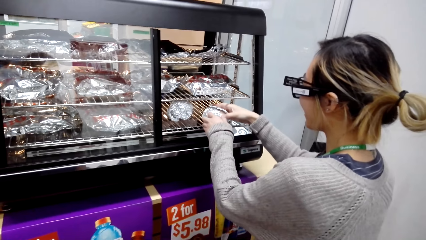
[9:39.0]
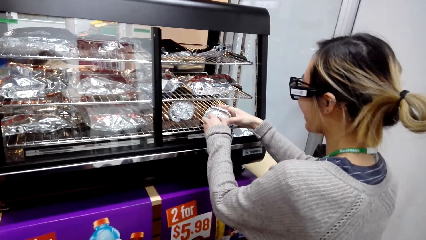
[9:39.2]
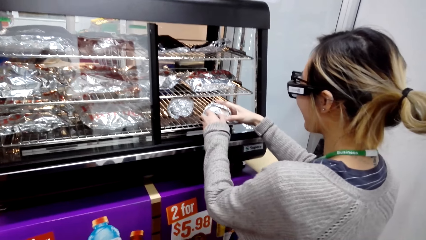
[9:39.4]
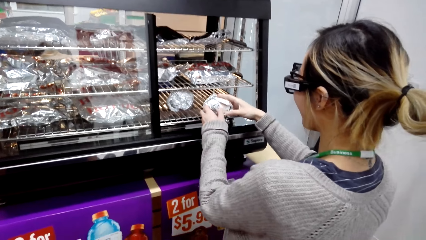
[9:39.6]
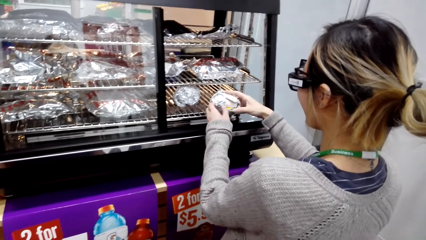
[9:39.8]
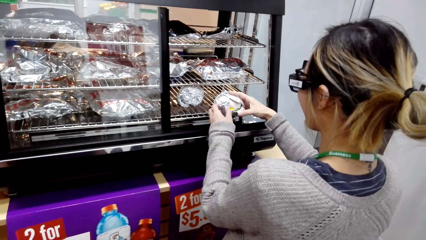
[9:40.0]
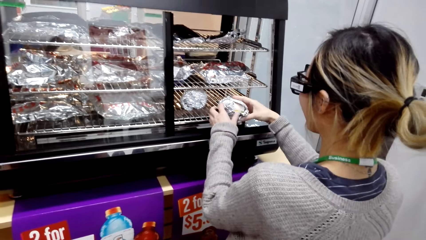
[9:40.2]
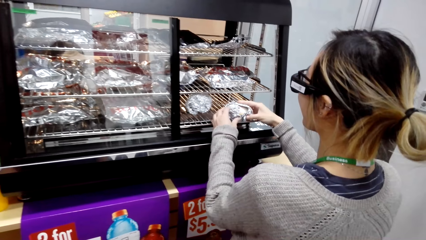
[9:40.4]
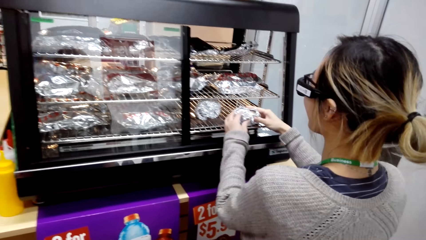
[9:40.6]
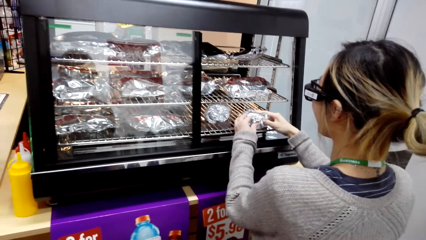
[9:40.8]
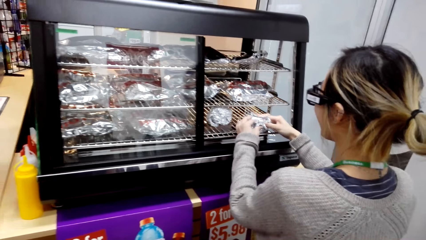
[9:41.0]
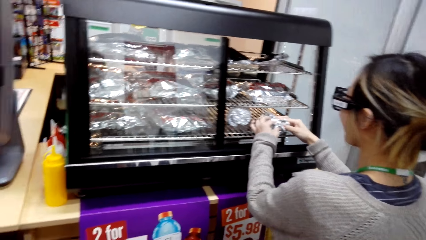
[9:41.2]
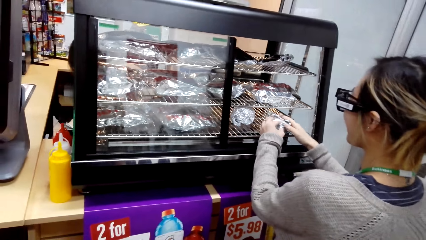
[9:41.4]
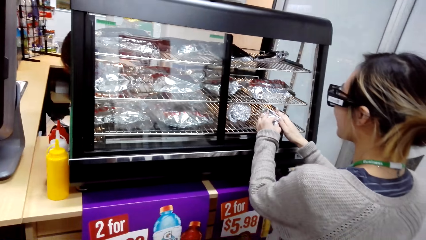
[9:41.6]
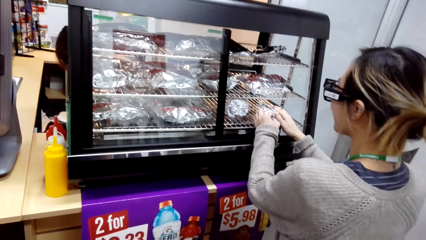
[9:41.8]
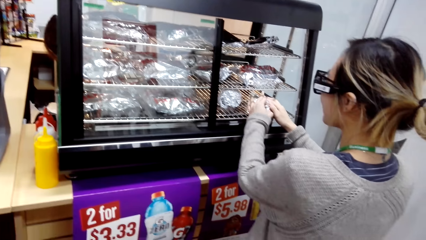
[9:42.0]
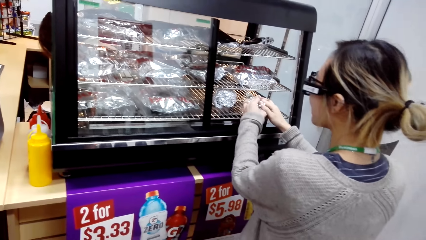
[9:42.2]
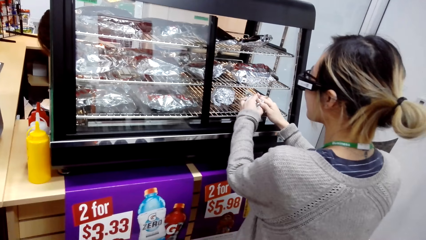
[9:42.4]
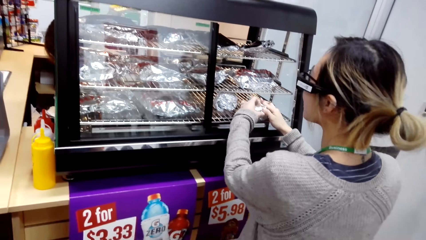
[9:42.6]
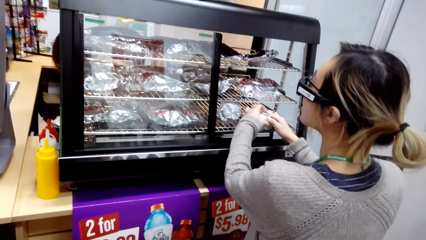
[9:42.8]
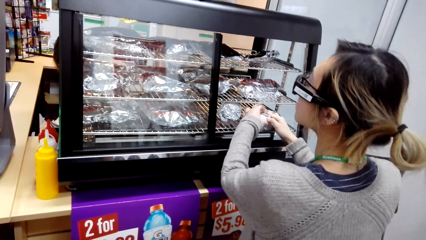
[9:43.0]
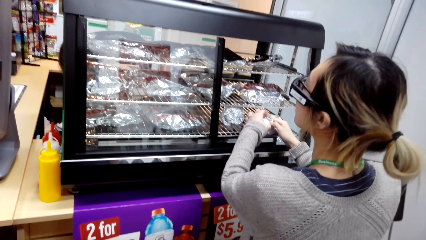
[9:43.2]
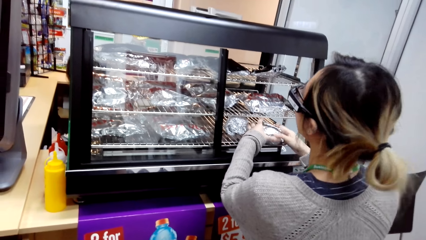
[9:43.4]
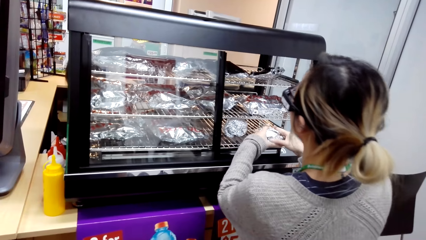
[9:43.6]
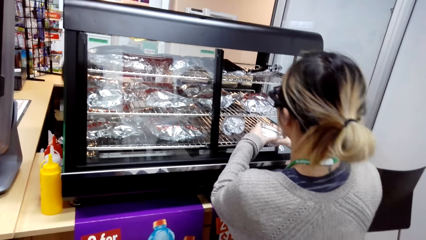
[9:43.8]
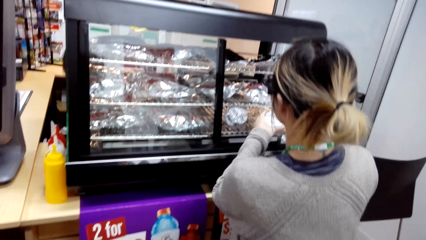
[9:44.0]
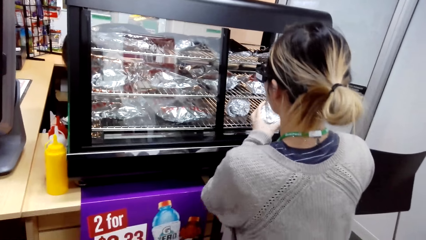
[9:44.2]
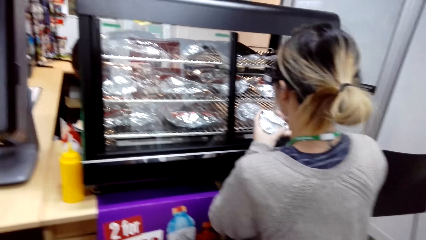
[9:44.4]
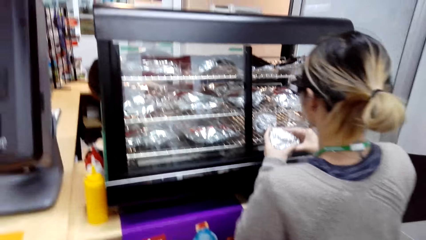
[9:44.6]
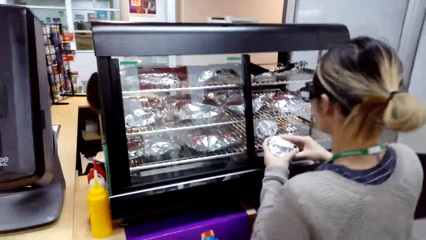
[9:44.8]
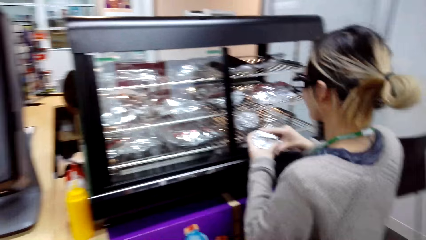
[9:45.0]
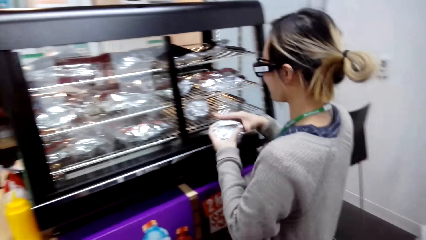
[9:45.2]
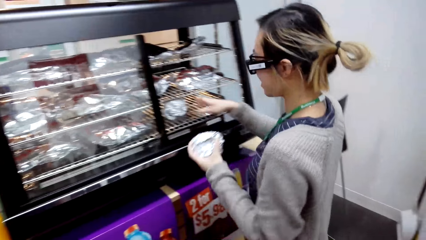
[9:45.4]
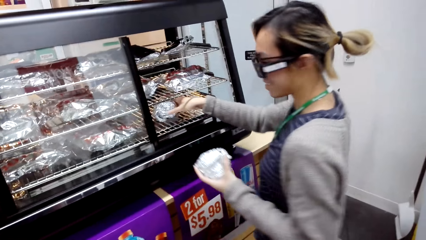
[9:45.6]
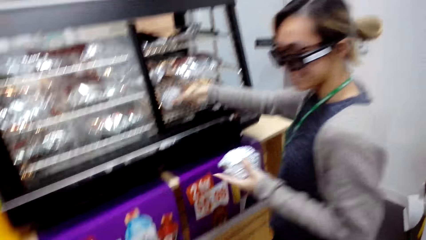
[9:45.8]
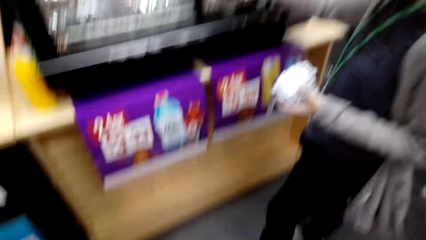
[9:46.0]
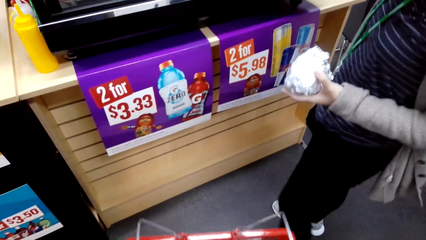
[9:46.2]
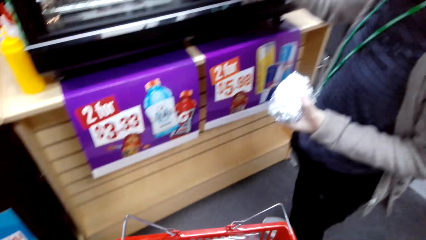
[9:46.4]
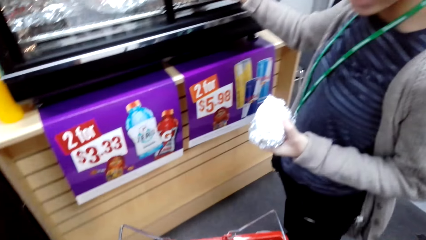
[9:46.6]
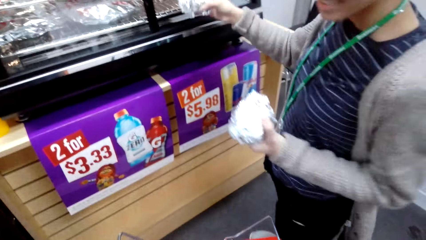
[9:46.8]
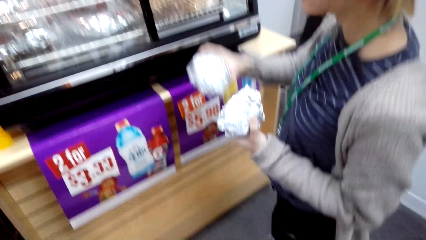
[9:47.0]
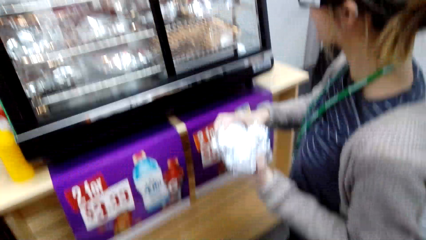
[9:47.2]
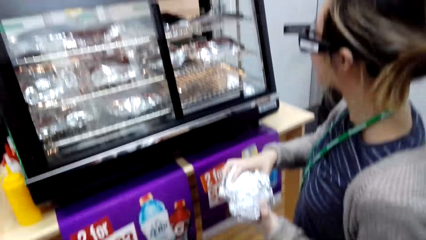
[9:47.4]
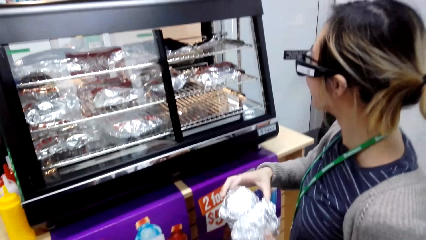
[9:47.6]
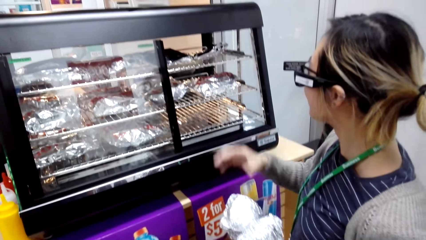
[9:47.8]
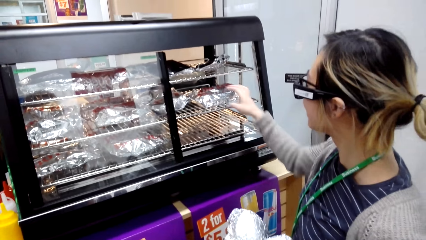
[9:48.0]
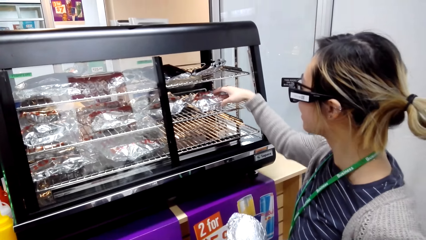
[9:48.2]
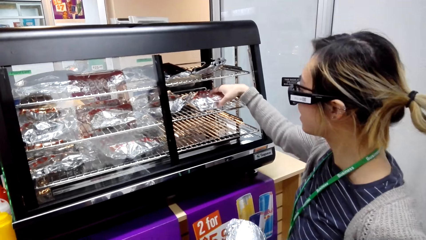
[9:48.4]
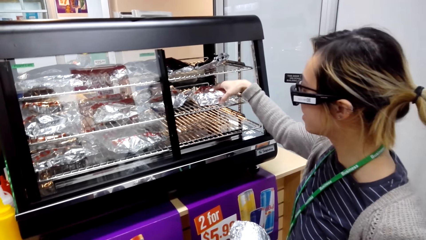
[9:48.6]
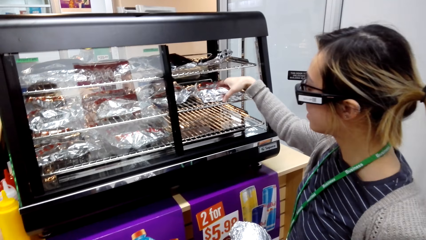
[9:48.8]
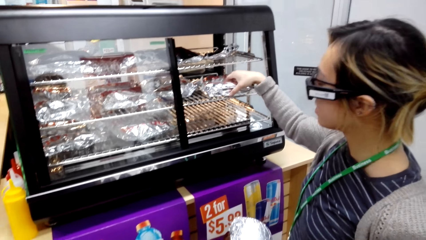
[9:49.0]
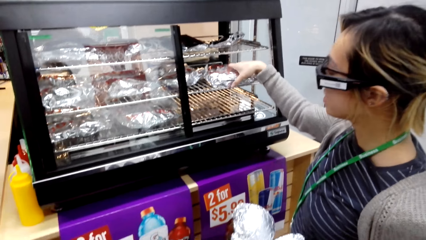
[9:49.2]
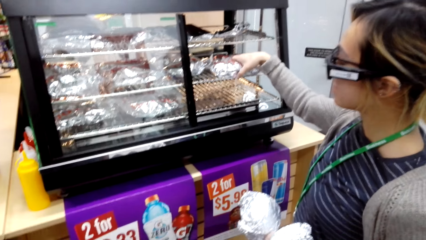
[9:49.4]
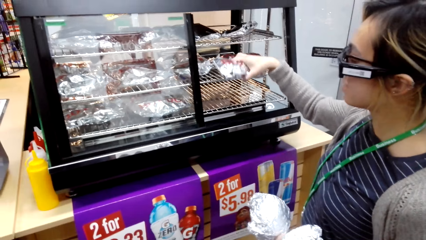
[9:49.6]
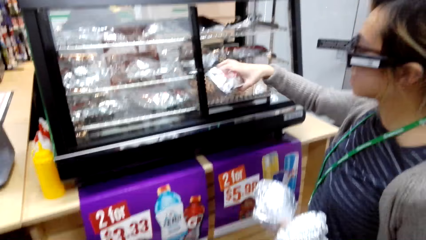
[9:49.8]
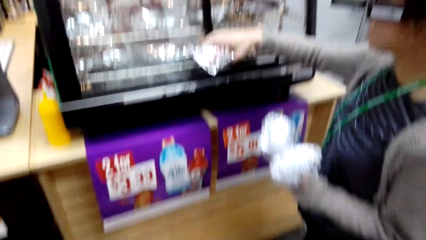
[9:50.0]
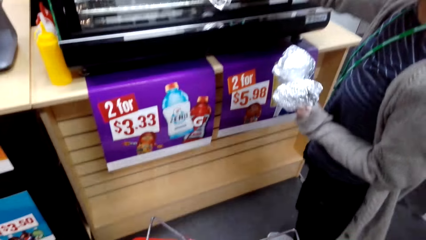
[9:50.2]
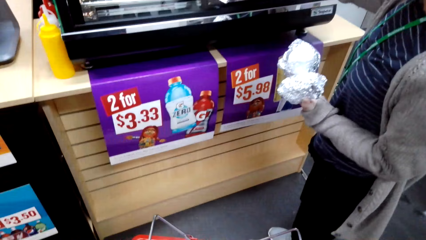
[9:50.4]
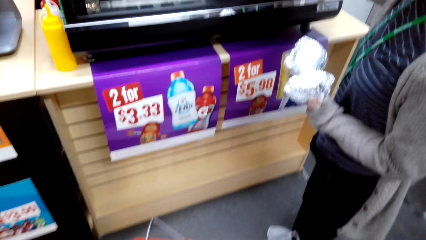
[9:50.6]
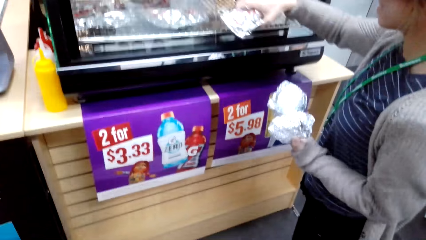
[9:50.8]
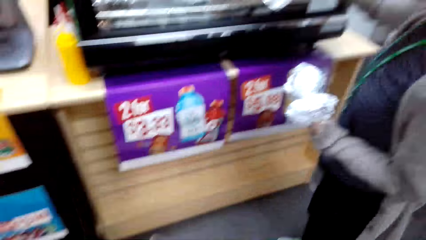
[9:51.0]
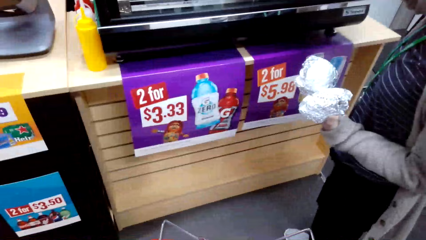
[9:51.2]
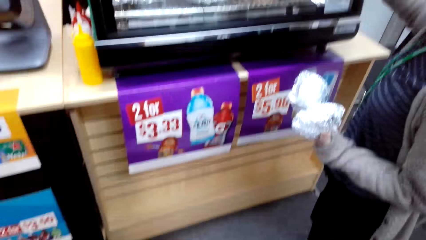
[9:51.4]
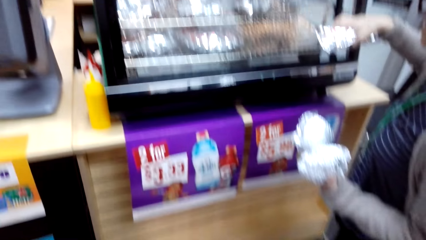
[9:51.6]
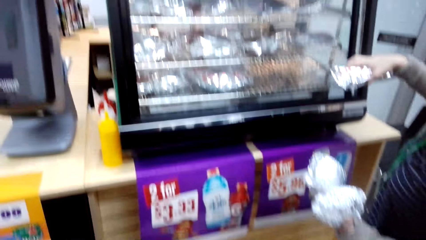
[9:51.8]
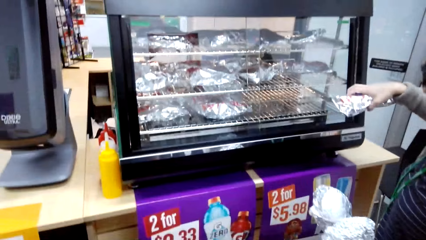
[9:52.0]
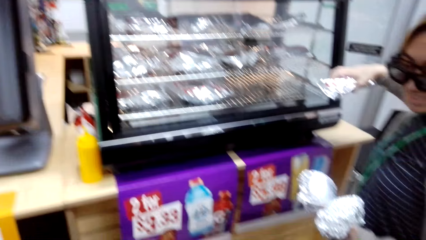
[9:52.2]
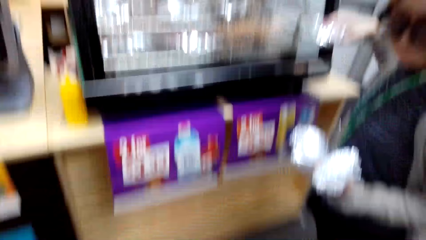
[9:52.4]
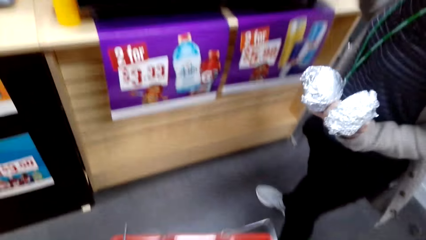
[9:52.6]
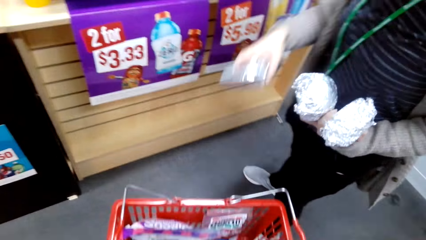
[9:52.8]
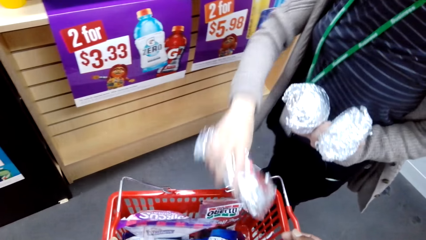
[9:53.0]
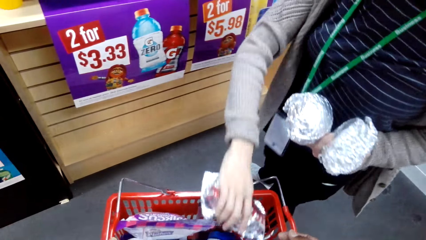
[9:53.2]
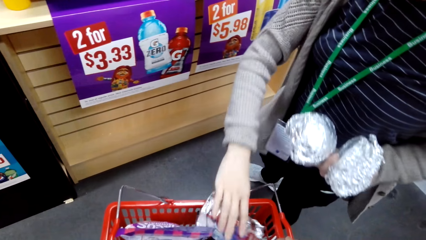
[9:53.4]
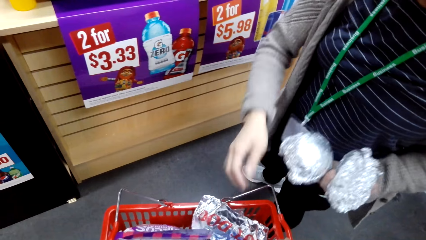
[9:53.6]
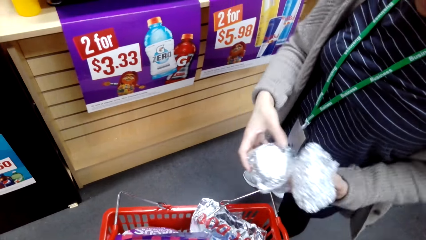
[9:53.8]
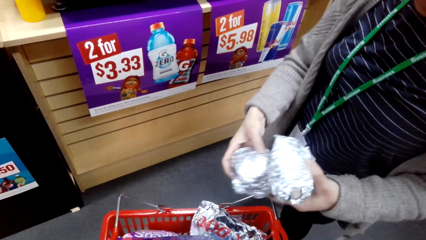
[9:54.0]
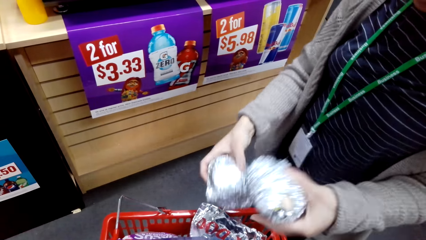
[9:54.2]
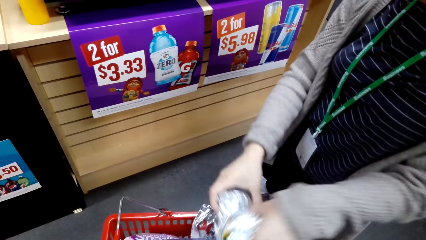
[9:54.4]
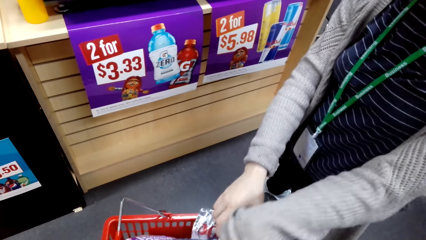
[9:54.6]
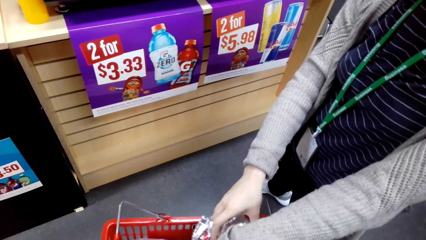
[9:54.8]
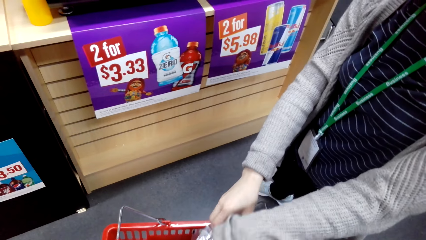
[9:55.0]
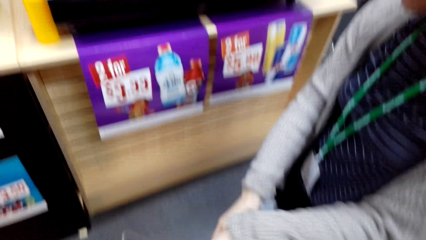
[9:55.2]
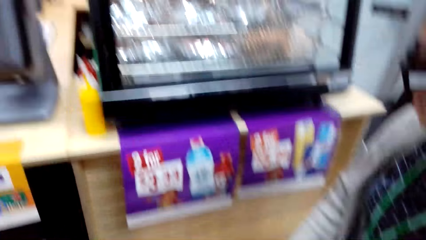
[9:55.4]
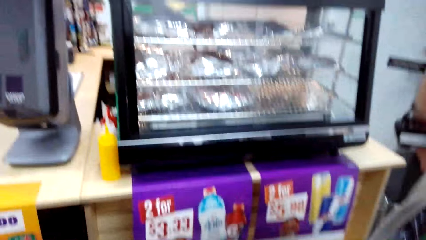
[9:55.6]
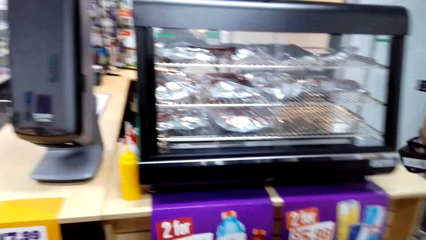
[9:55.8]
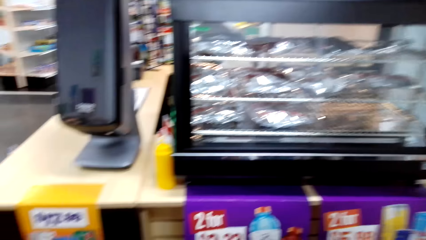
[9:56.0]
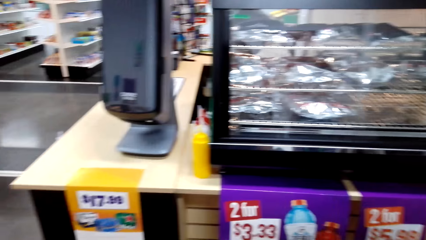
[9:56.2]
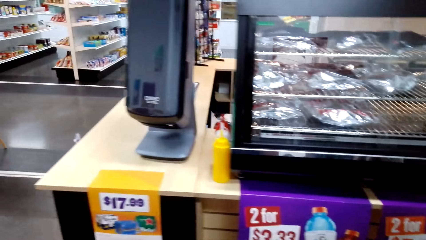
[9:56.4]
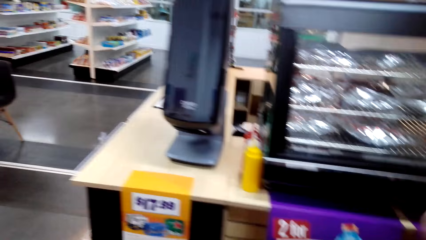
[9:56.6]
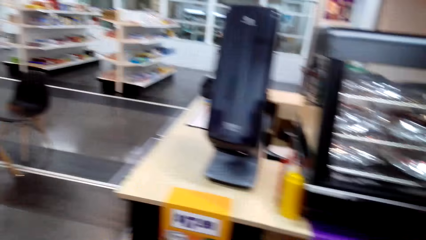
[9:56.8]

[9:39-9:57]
A woman holds something with both hands. The woman opens the foil paper and covers something with the foil paper. The woman picks something. The woman picks something again. The woman switches something to the other hand. The woman picks something. The woman closes the glass. The woman puts something in the basket. The woman switches something to the other hand and puts something in the basket.
